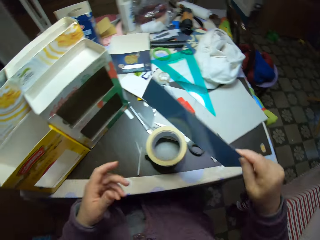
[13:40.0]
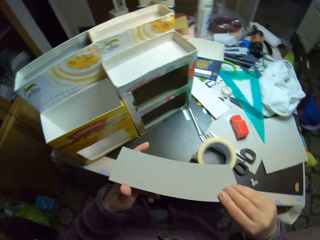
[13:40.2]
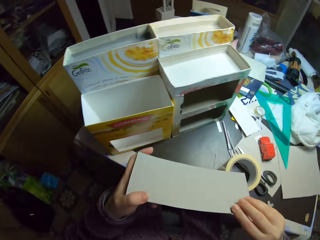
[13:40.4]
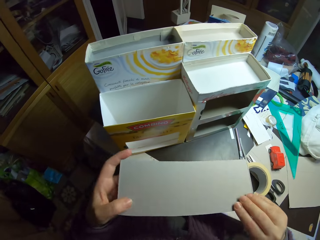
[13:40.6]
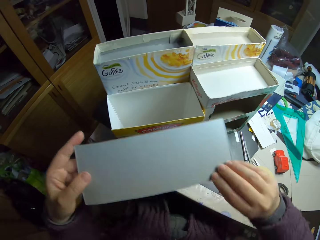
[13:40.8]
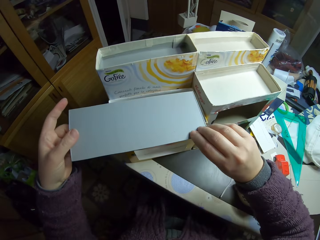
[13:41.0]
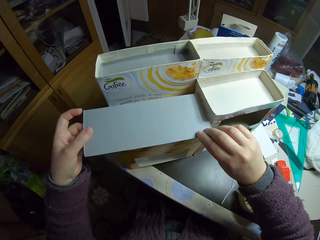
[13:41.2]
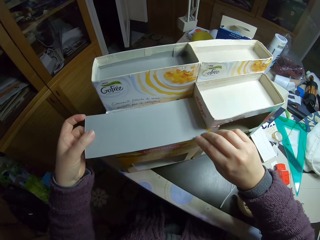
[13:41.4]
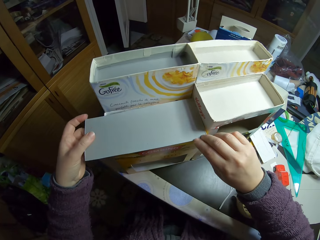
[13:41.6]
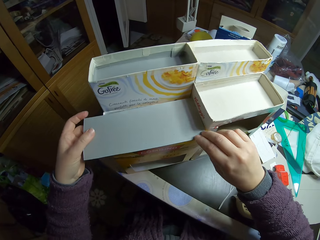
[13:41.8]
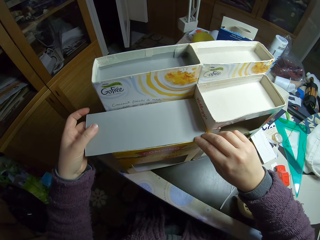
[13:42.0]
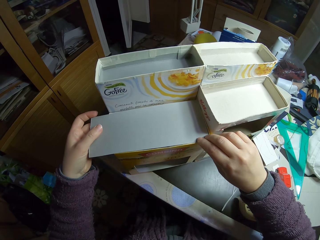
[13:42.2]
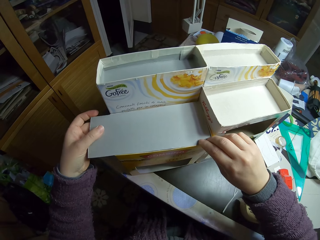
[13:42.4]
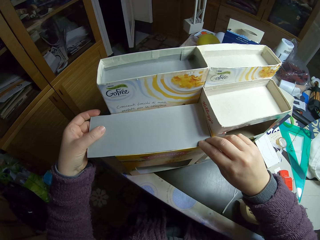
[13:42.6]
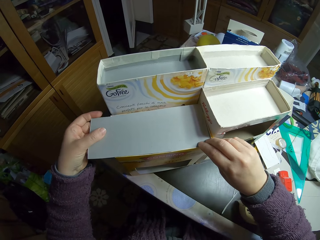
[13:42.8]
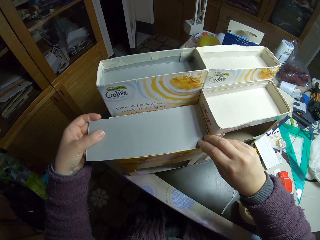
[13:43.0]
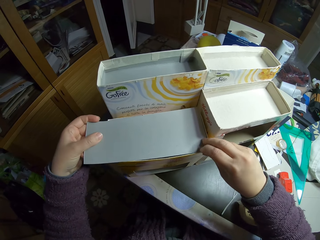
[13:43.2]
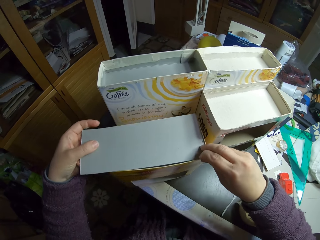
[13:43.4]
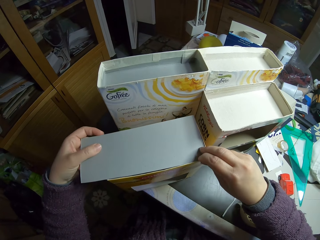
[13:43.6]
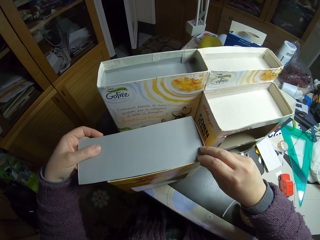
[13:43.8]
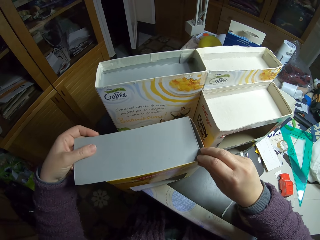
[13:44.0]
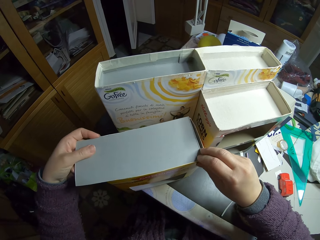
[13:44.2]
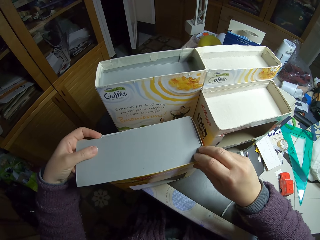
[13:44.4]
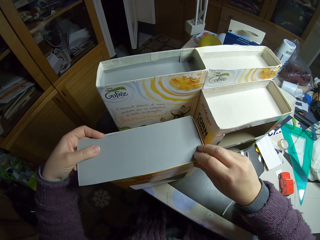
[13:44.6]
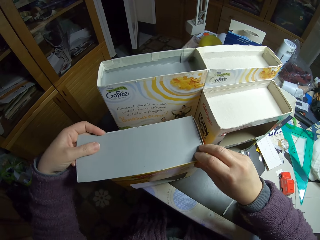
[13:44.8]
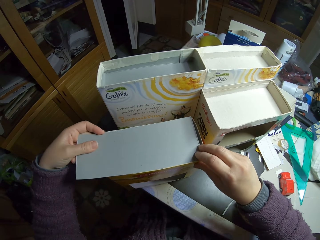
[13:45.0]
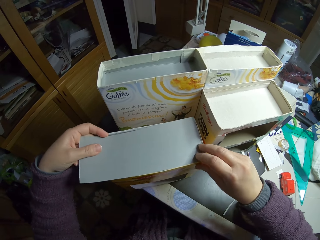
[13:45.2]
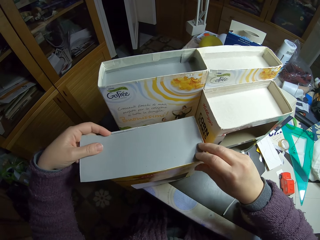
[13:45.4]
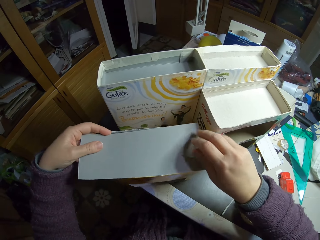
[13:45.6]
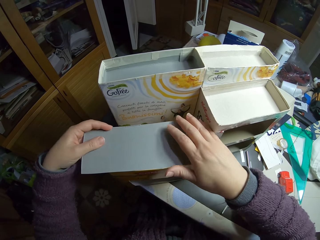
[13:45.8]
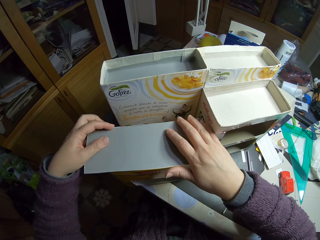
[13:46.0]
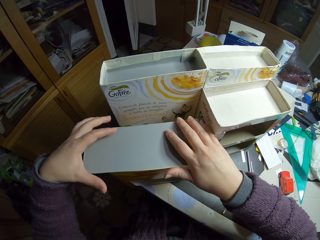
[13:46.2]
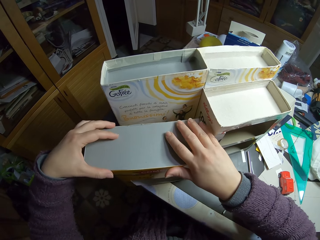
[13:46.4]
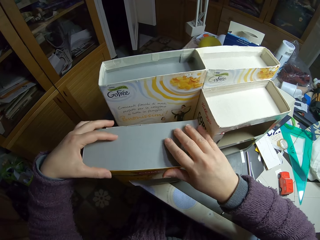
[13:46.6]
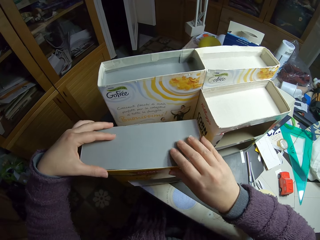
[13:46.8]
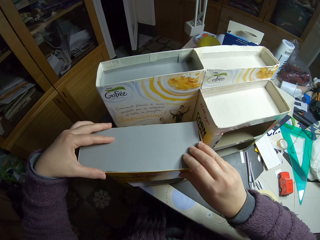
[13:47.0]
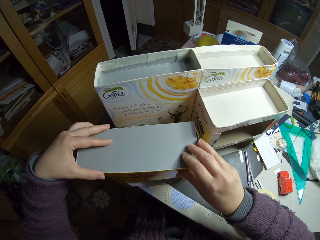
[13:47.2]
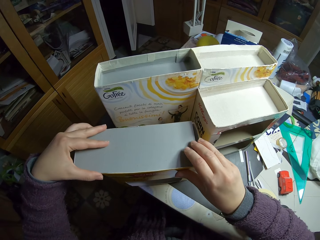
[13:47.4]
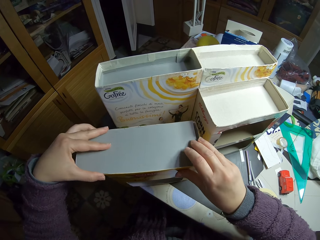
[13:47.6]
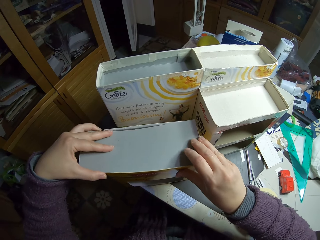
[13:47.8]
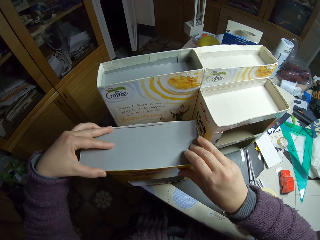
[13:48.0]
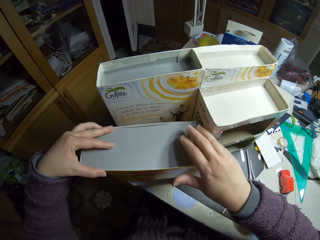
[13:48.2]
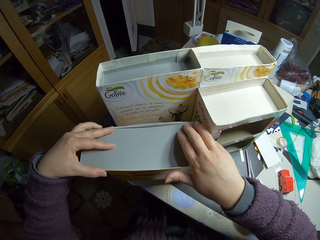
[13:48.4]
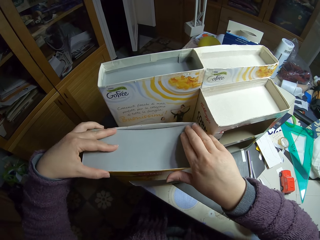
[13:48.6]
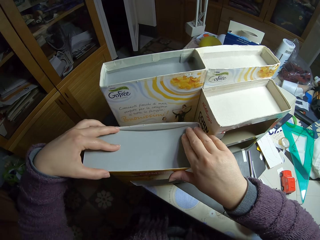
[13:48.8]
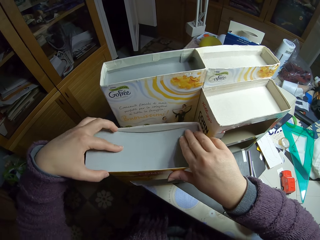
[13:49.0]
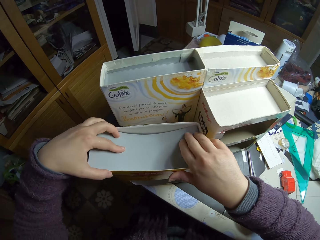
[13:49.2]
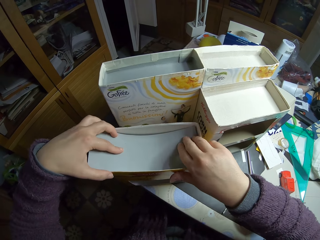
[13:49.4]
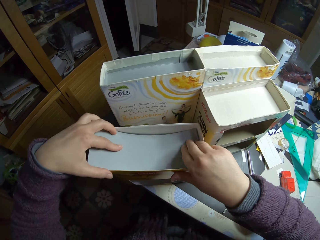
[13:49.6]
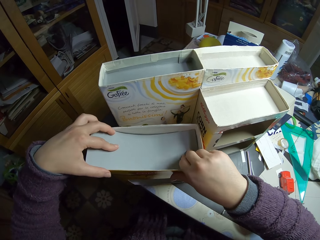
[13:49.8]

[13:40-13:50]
The camera wearer holds the carton piece with both hands. They fit the carton piece in the carton. They set the paper on the paper model. They move the carton.

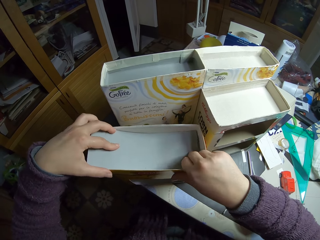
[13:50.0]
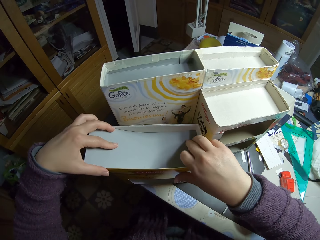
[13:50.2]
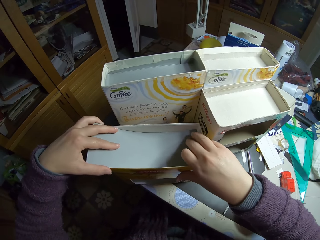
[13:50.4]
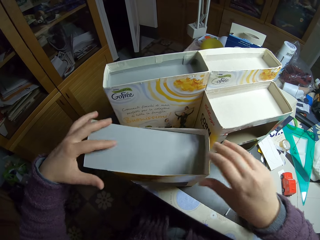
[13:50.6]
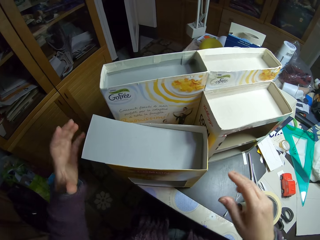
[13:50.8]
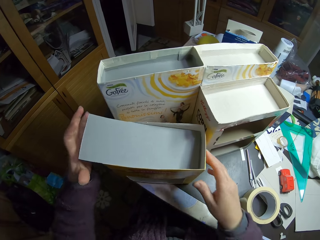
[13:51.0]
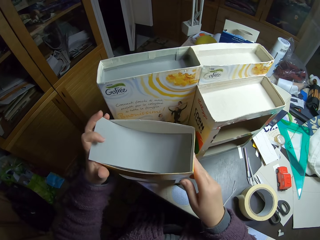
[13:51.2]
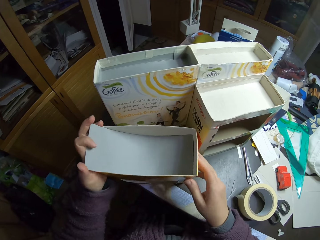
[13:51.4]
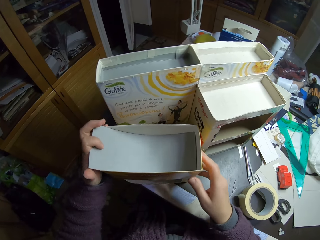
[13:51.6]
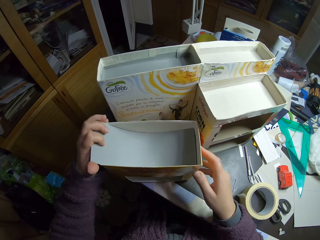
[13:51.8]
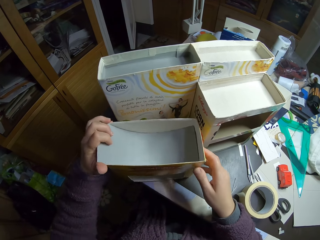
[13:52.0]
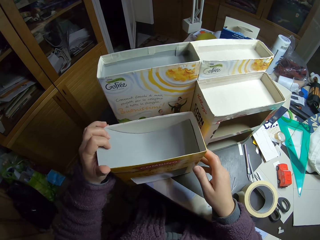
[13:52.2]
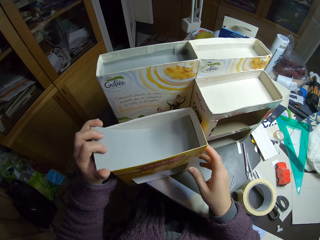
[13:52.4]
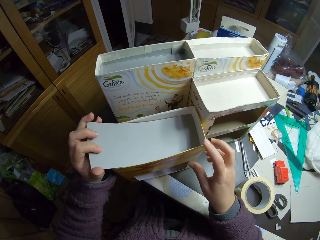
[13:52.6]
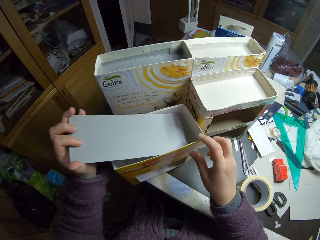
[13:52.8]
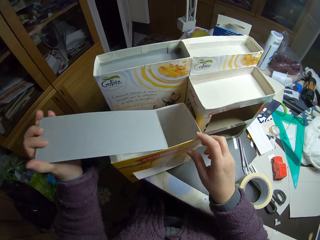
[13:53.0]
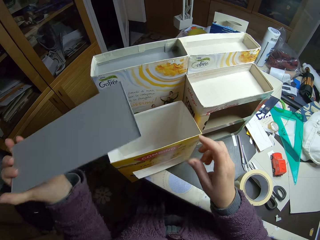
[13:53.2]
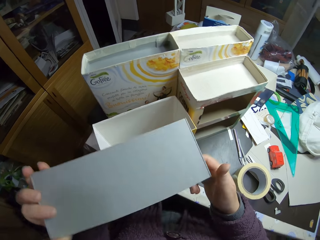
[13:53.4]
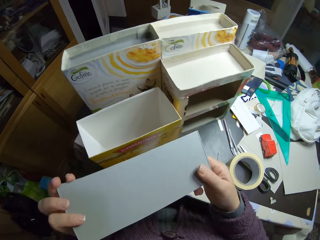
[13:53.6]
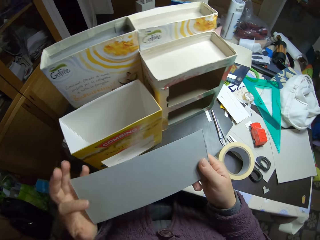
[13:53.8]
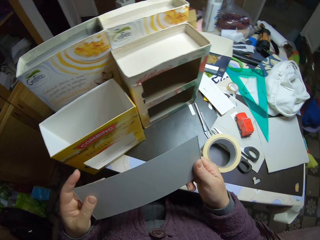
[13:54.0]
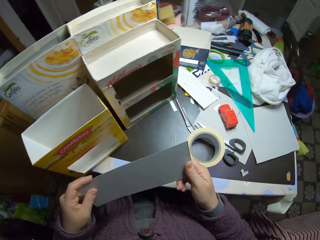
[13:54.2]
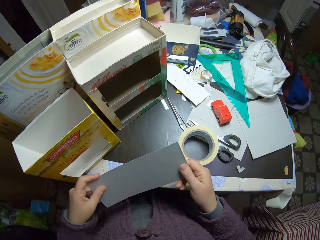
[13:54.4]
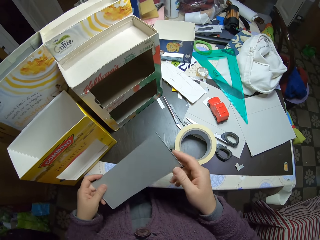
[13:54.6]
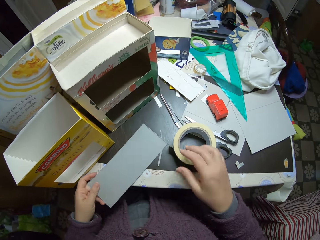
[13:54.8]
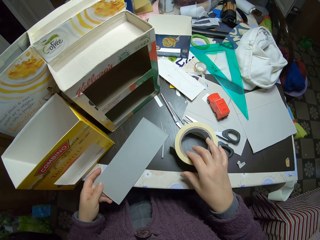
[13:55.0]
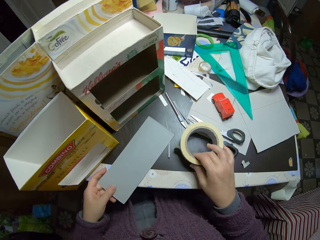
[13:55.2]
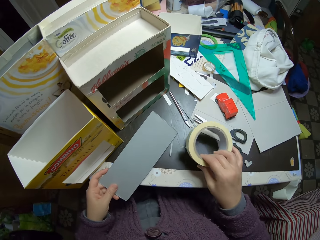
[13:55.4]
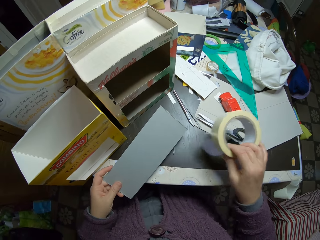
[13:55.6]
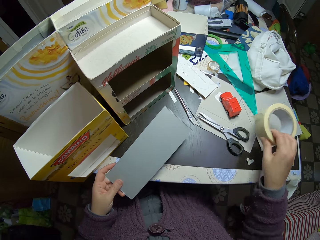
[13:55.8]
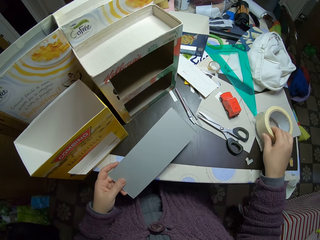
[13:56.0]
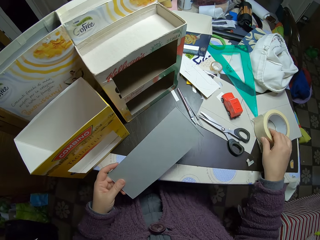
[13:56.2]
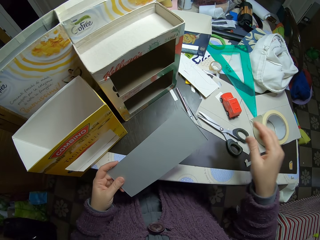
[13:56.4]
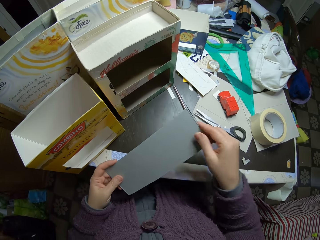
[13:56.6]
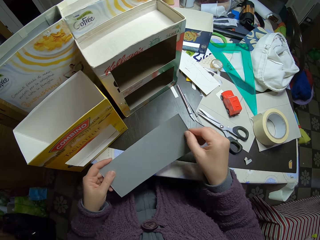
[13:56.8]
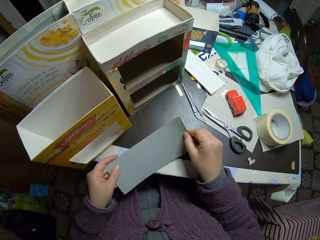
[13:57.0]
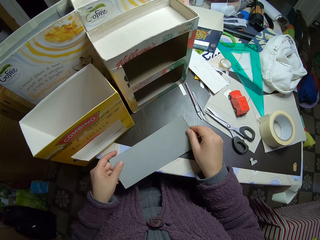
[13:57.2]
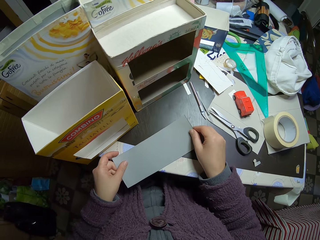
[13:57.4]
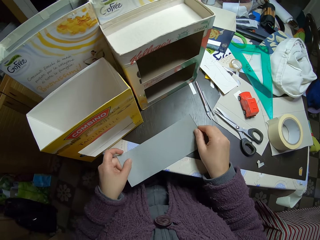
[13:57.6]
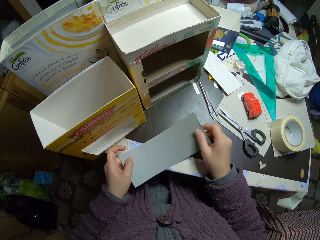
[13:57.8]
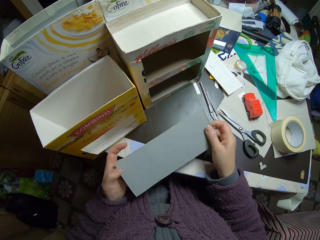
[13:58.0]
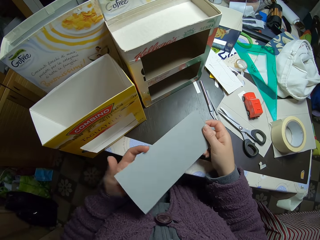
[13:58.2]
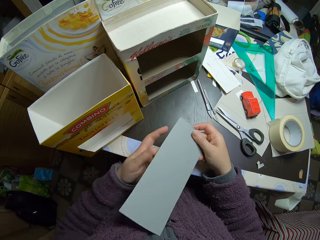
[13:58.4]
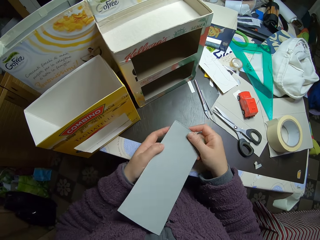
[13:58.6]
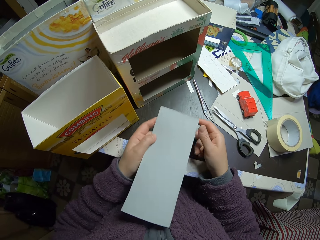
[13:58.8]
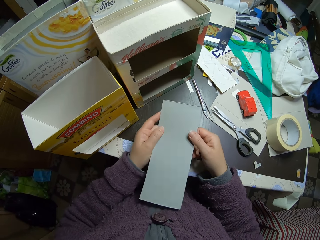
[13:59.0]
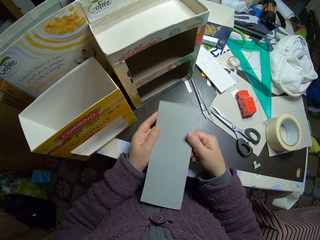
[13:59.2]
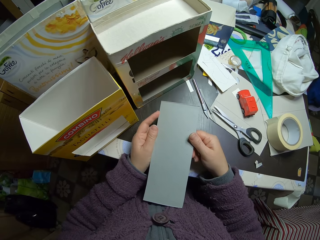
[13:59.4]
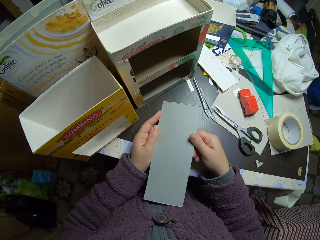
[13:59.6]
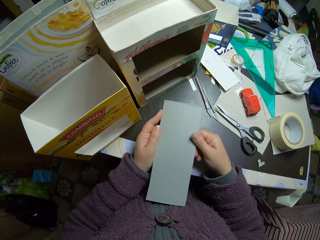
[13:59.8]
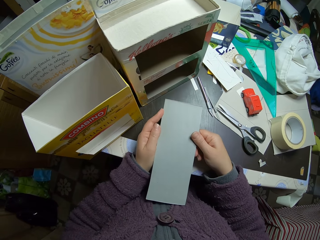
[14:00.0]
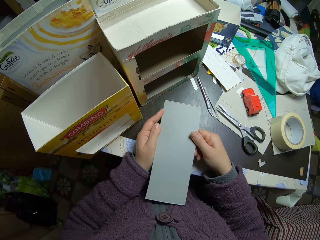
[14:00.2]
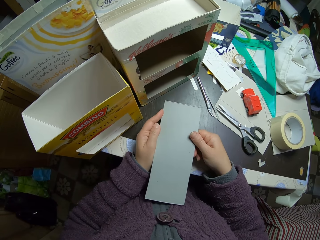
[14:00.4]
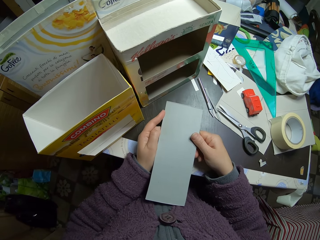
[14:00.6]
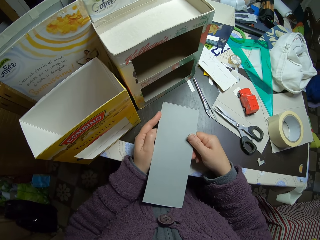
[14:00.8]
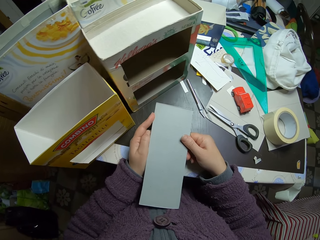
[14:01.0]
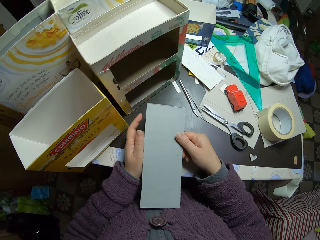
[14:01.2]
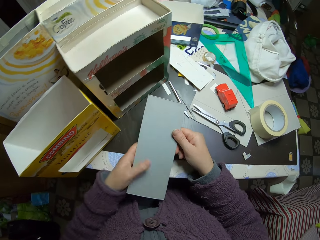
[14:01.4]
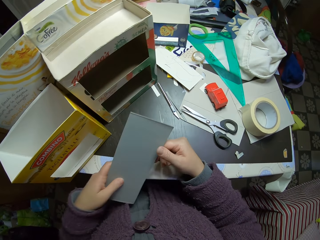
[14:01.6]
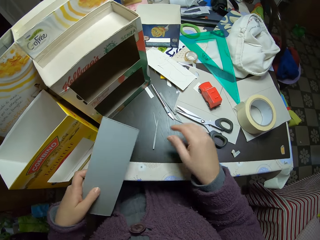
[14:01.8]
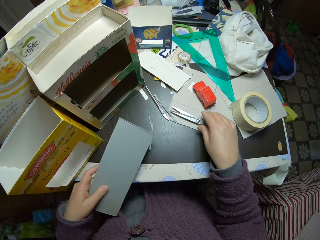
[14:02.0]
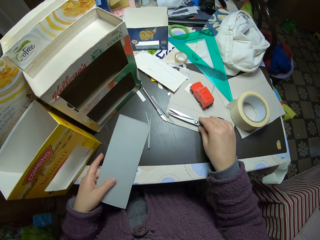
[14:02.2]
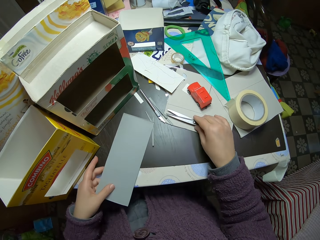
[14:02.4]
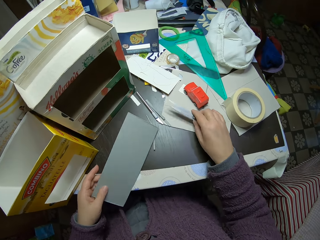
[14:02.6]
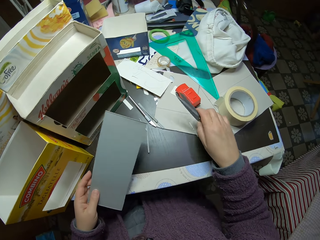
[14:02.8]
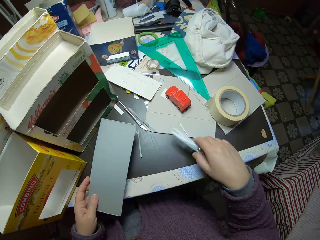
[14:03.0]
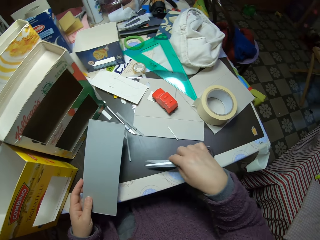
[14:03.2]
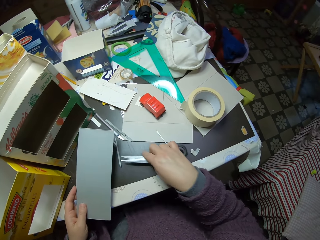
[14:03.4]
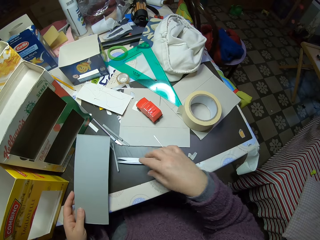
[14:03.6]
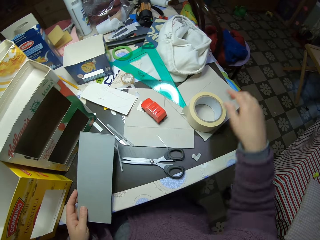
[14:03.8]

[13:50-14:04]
The camera wearer pushes the paper further in the carton. They unhand the piece of carton, press the carton and fit the piece of carton in a carton. They adjust the carton. They pick the piece of carton. They hold the carton. They remove the paper from the carton. They hold the piece of carton with both hands. They examine the paper. They hold the piece of carton with one hand. They pick up sellotape. They touch the paper on the table. They move the paper tape from the table. They place the sellotape on the table. They hold the piece of carton with both hands. They examine the paper. They place the piece of carton on the table. They lift the piece of carton. They stare at the piece of carton. They move the left hand. They hold the piece of carton with one hand. They move the piece of carton. They pick up a pair of scissors from the table. They place the scissors on the table.
